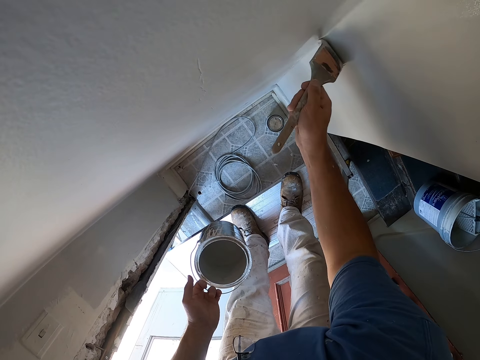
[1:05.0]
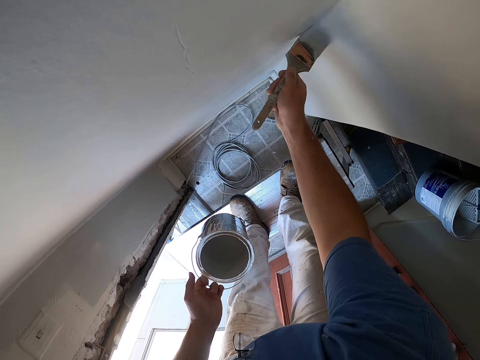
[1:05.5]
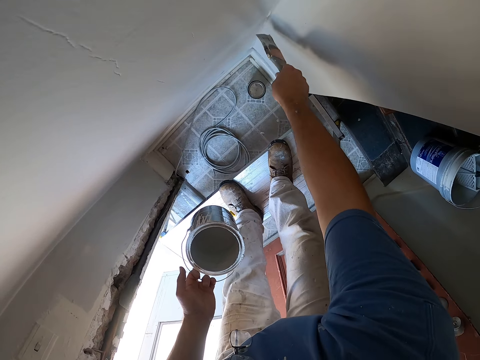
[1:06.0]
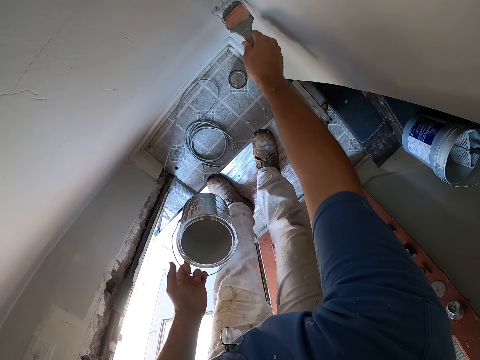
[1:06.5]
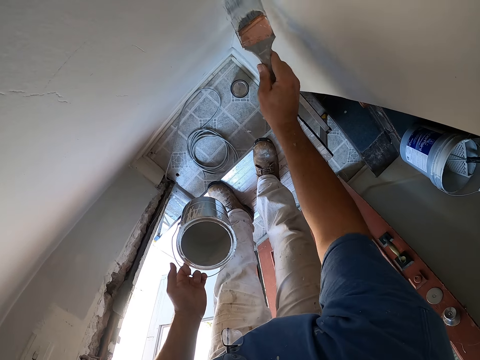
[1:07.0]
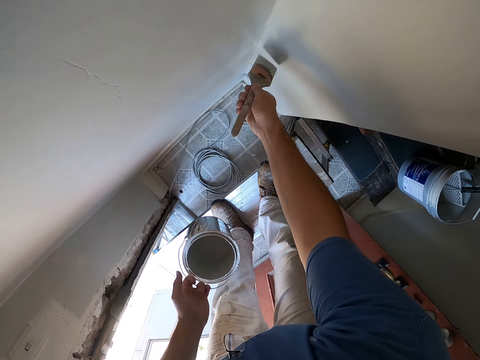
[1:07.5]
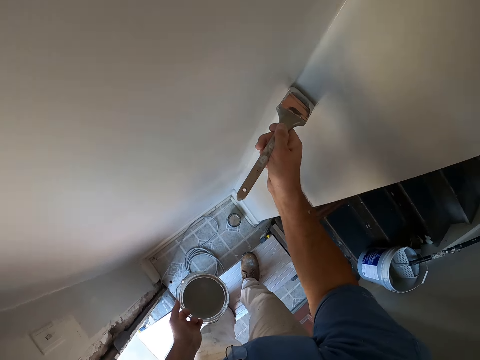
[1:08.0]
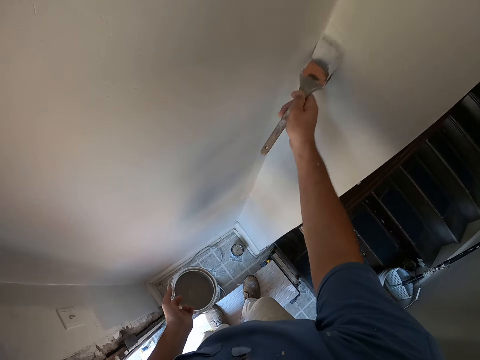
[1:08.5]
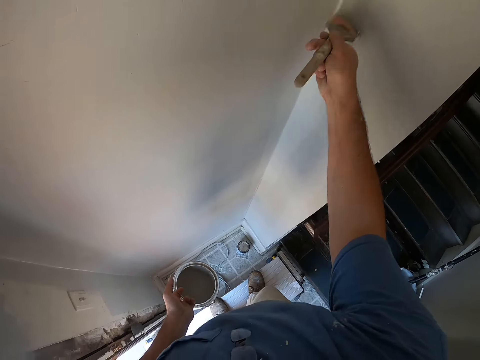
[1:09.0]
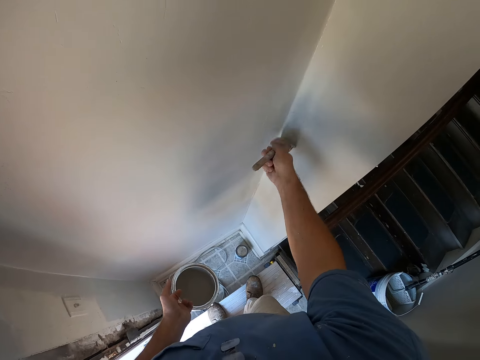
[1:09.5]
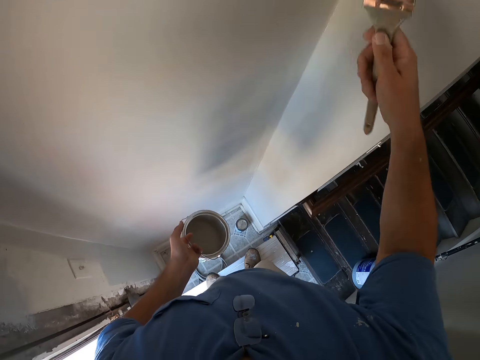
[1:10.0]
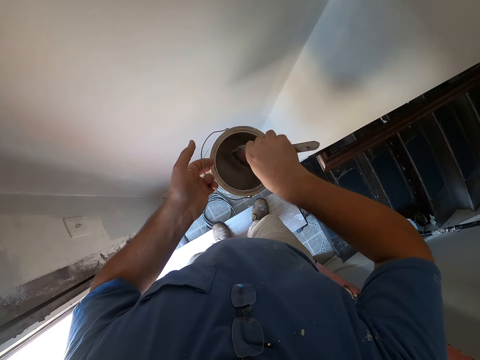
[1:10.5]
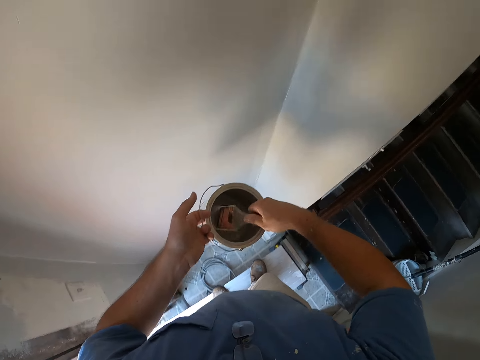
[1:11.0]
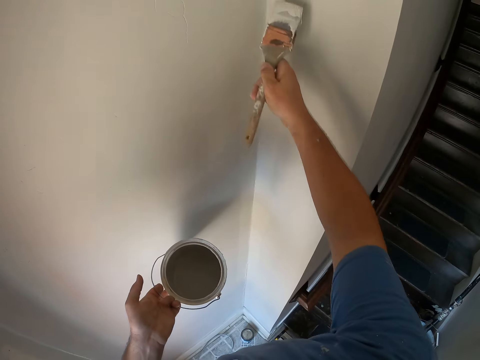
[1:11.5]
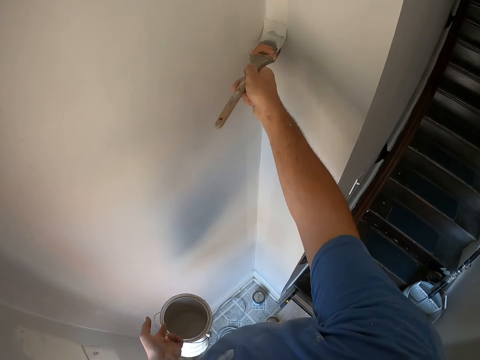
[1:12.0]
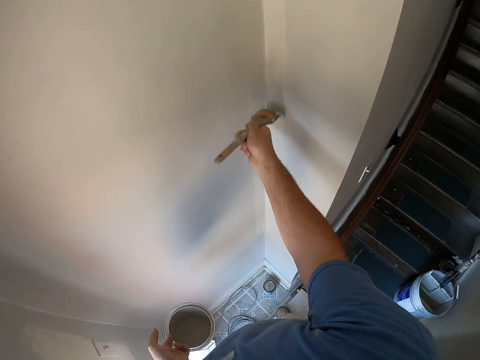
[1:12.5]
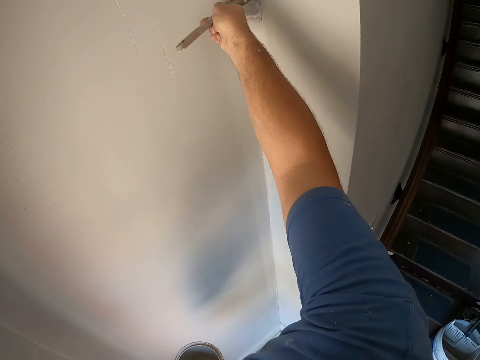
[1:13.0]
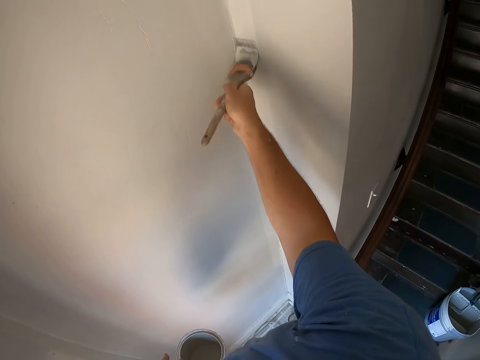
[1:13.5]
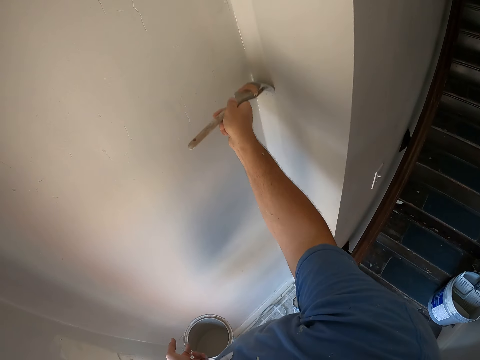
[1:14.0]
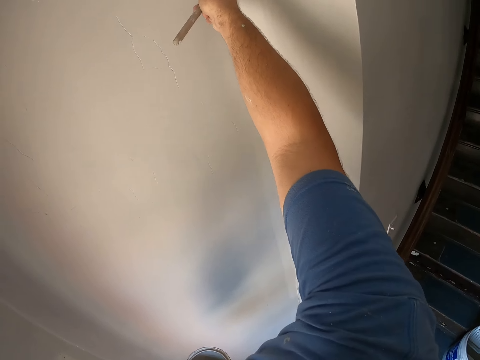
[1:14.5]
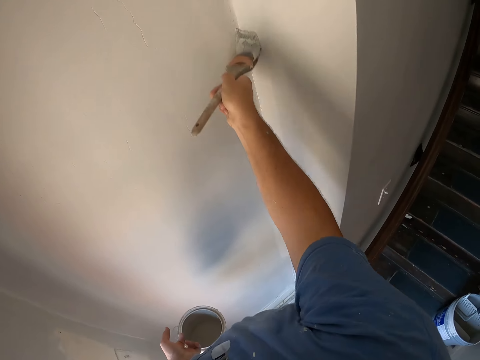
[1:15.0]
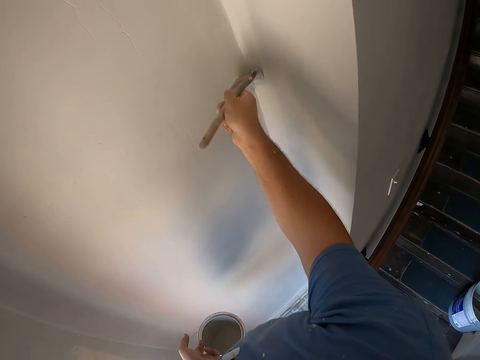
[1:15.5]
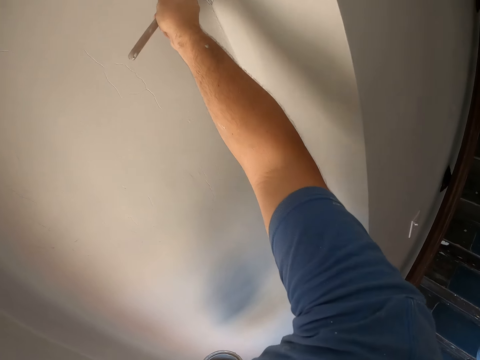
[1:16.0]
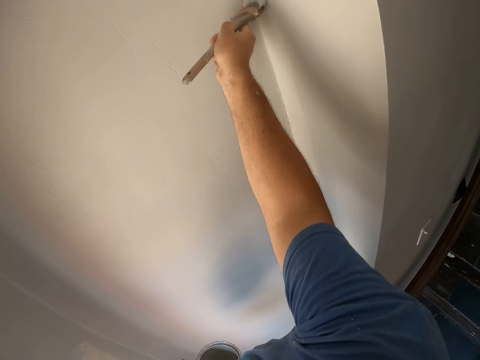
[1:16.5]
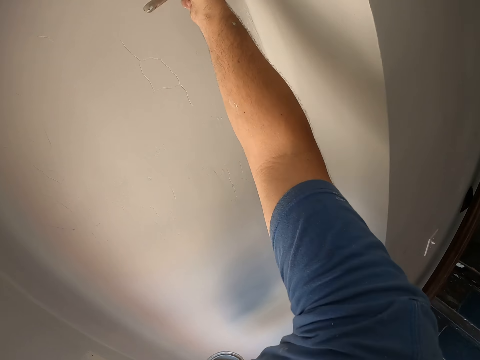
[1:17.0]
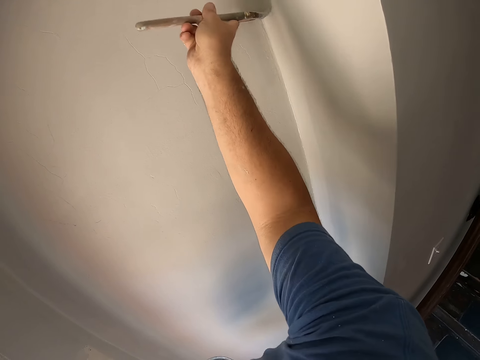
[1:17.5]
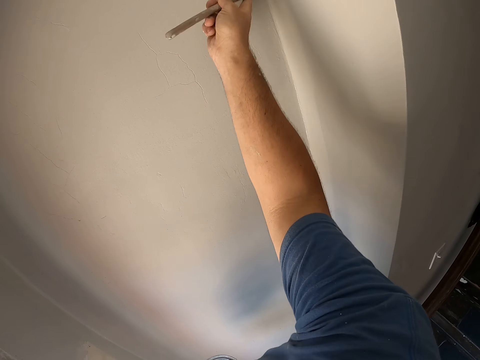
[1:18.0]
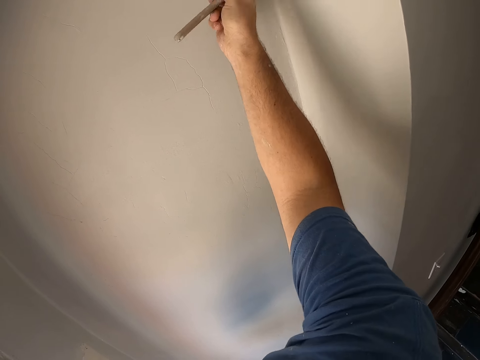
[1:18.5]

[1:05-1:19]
The camera wearer takes some paint from the paint can with the paint brush. They paint the corner wall with the paint brush.

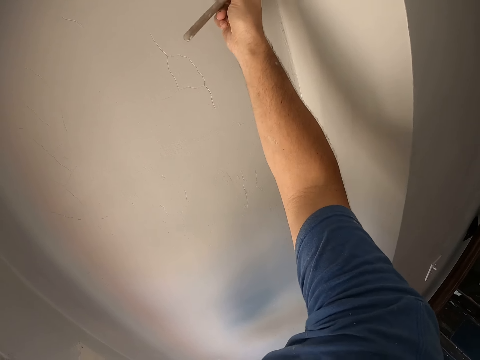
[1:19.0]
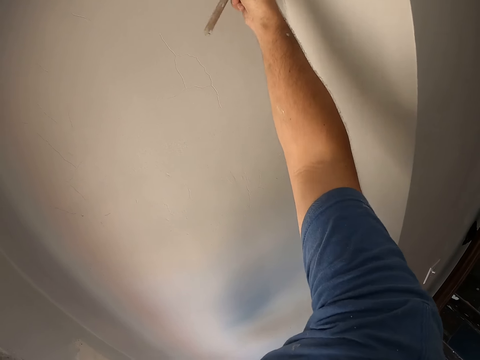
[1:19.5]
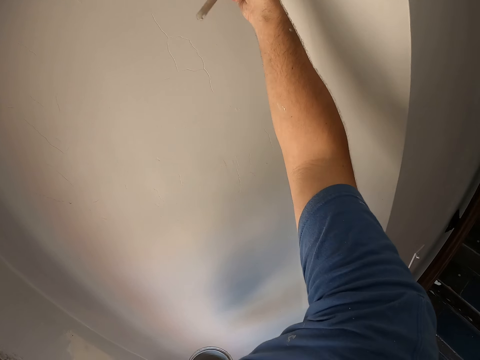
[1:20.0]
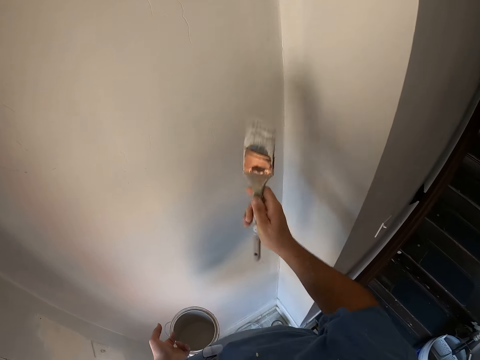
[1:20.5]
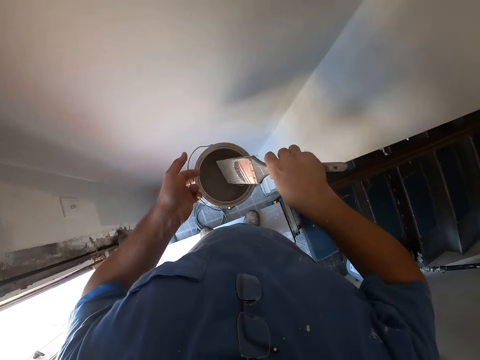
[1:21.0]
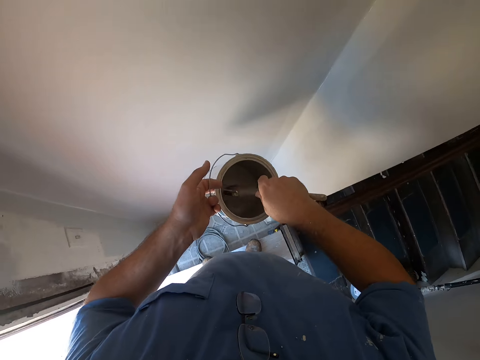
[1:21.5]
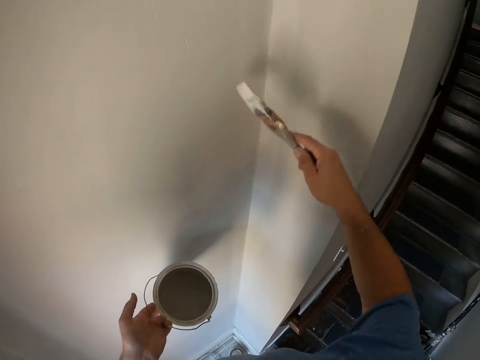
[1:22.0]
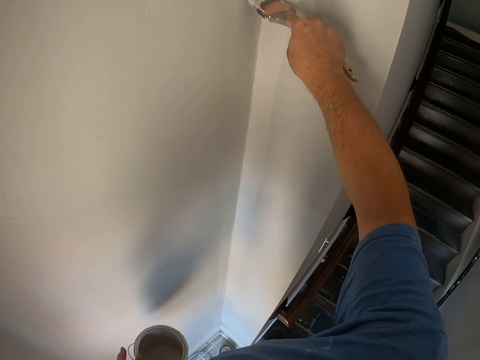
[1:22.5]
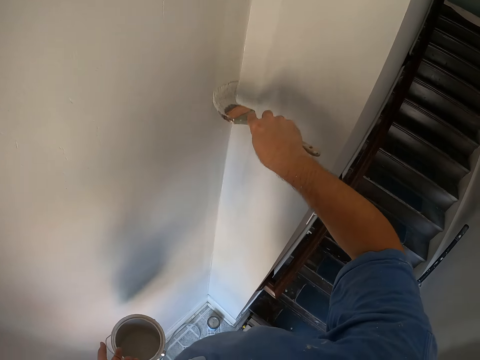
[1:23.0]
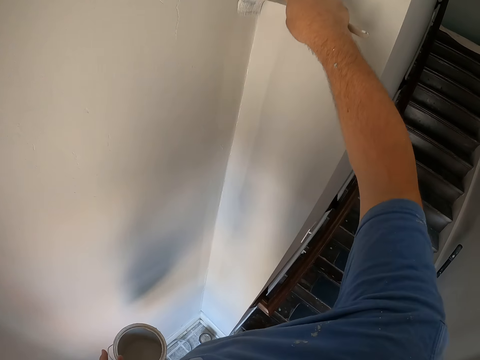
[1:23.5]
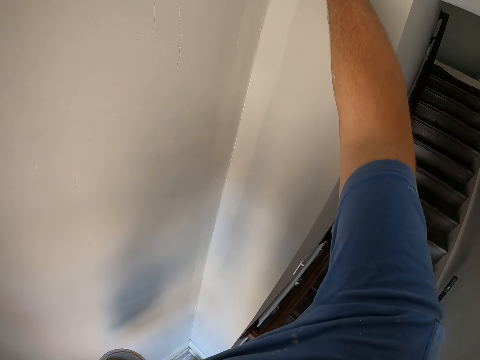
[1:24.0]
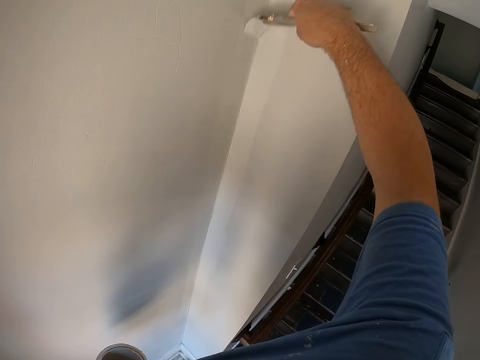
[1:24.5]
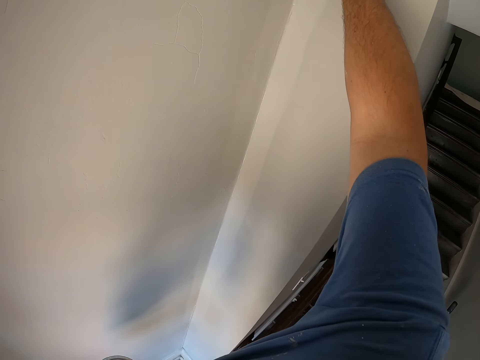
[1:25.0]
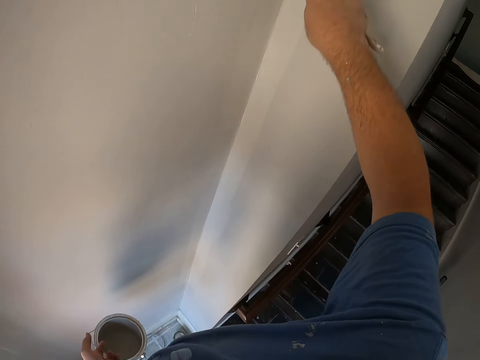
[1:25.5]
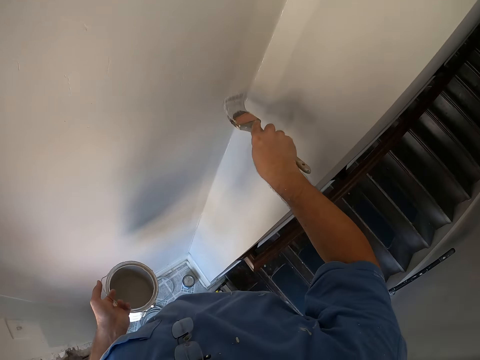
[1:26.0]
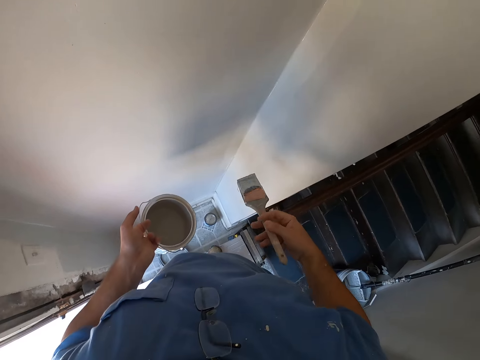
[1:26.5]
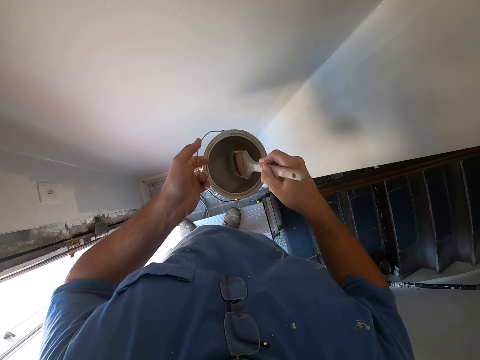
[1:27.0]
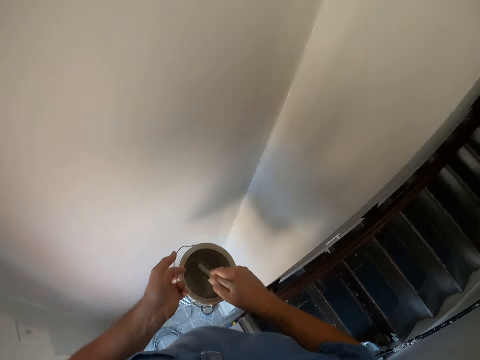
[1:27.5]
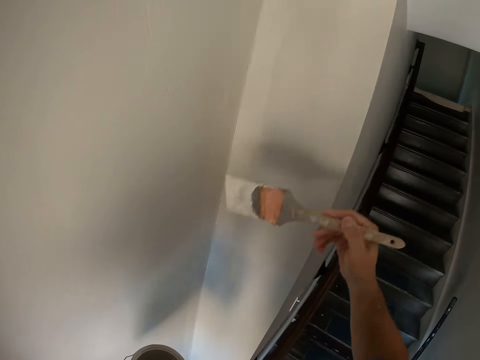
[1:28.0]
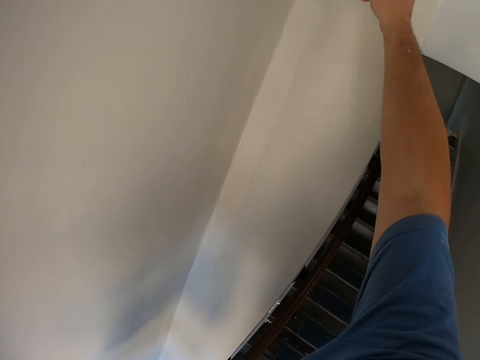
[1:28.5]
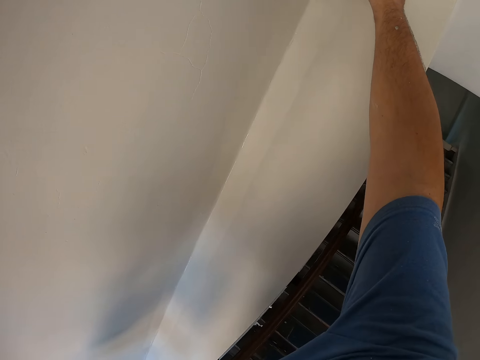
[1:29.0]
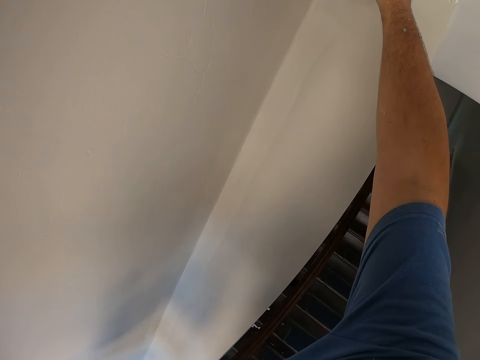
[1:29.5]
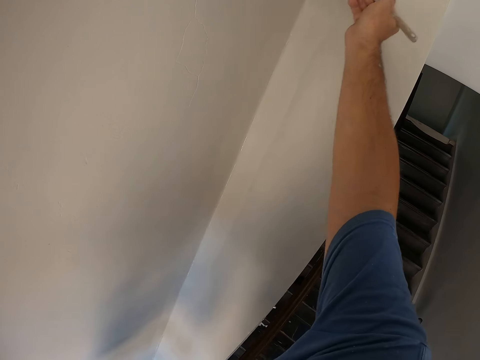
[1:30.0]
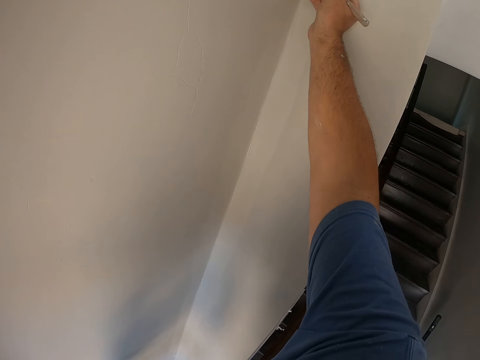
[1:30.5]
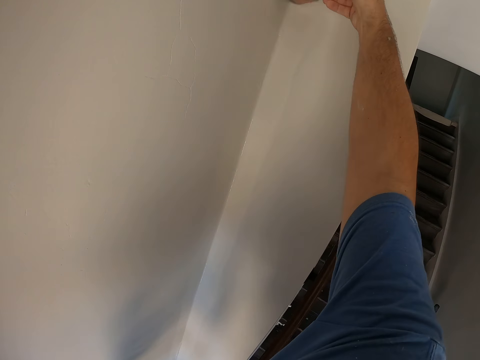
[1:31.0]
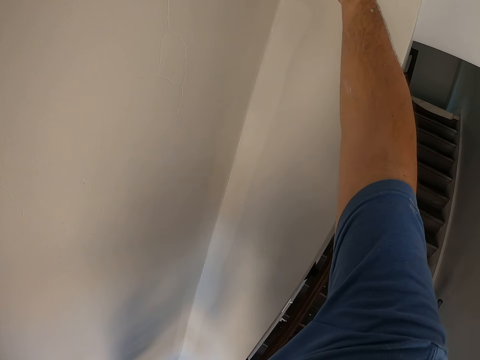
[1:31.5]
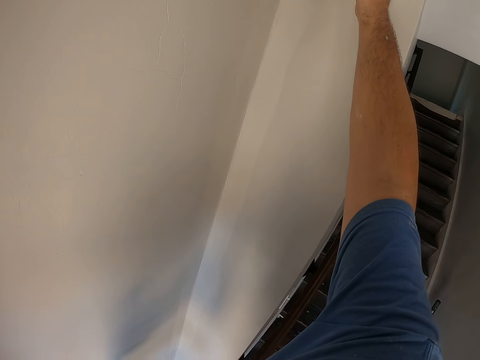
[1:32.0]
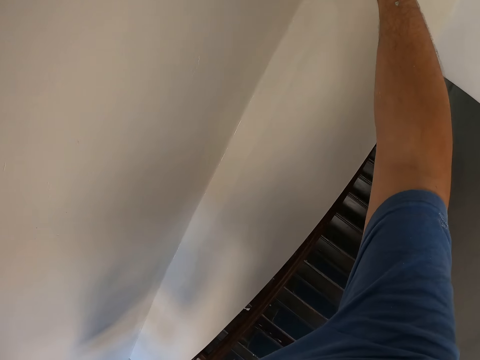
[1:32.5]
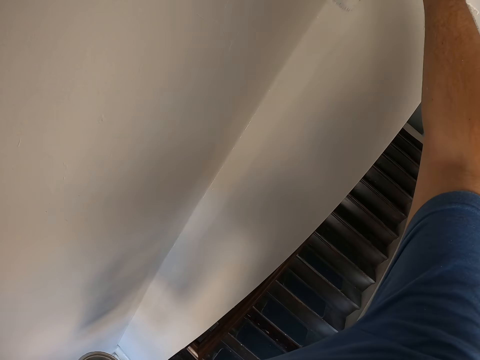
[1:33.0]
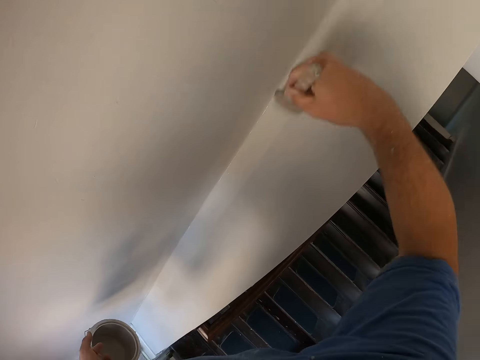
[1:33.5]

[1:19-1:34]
The camera wearer takes some paint from the paint can with the paint brush. They paint the corner wall with the paint brush. They take some paint from the paint can with the paint brush. They paint the corner wall with the paint brush.
